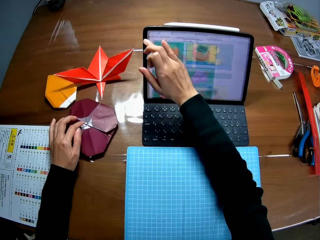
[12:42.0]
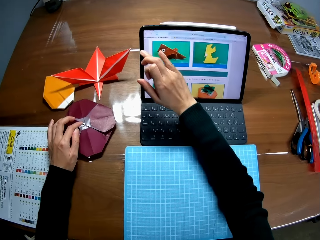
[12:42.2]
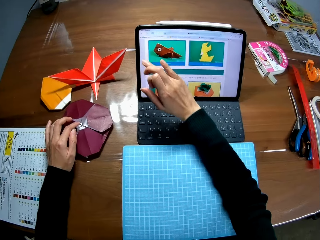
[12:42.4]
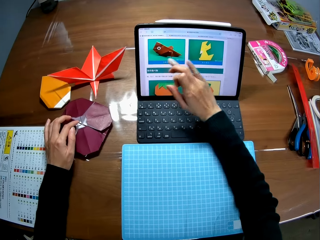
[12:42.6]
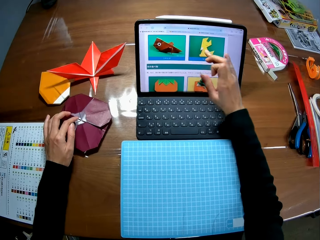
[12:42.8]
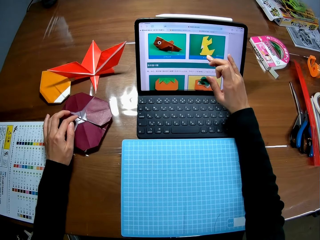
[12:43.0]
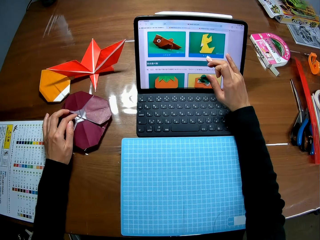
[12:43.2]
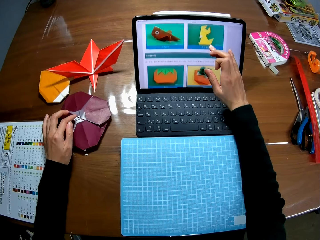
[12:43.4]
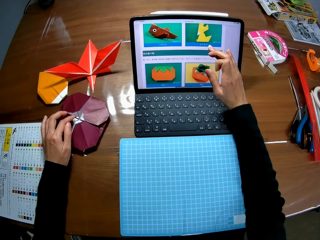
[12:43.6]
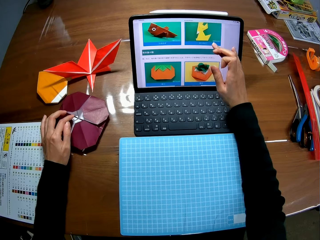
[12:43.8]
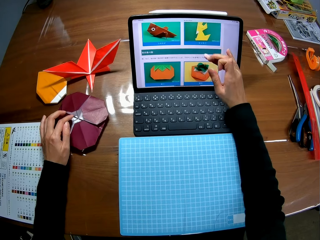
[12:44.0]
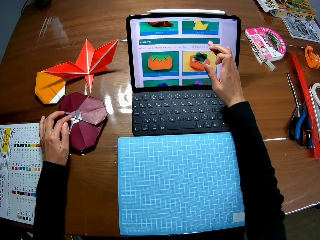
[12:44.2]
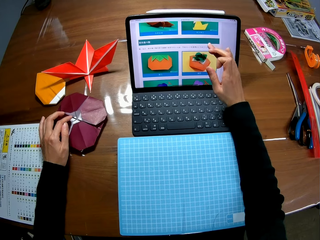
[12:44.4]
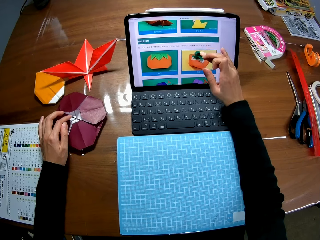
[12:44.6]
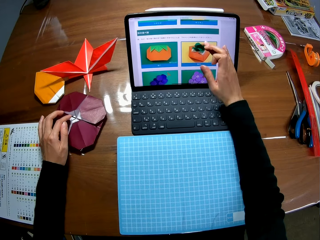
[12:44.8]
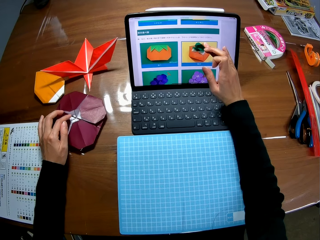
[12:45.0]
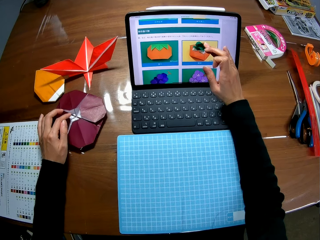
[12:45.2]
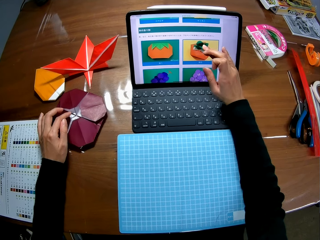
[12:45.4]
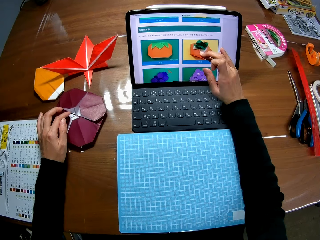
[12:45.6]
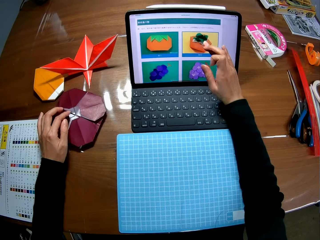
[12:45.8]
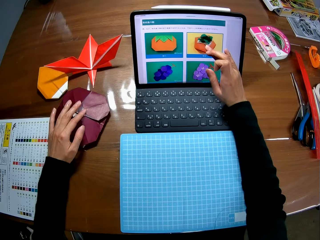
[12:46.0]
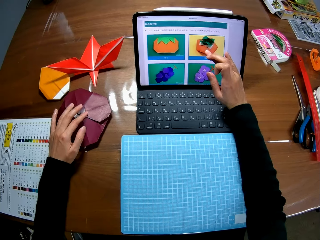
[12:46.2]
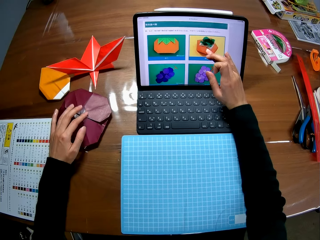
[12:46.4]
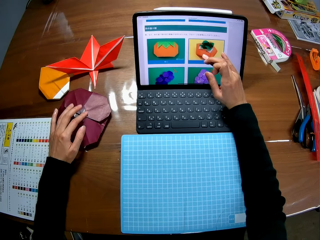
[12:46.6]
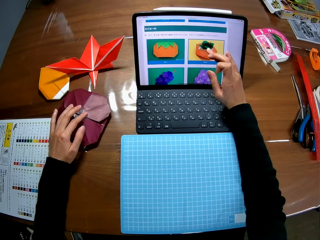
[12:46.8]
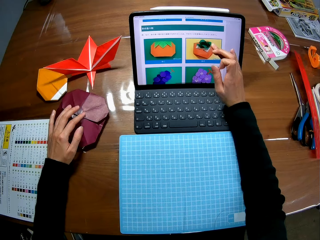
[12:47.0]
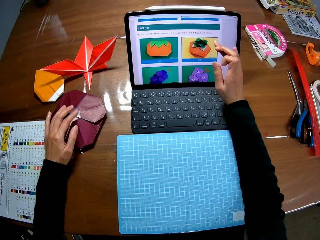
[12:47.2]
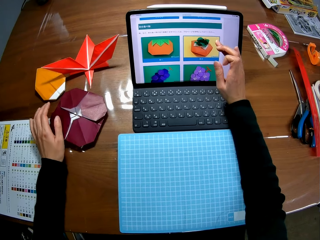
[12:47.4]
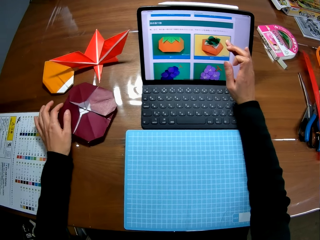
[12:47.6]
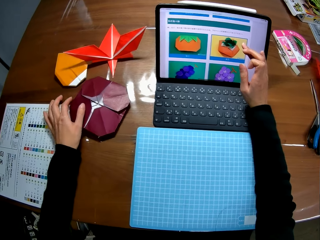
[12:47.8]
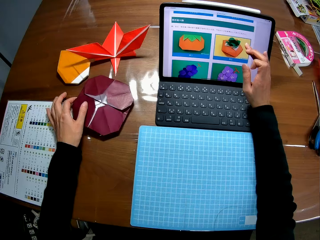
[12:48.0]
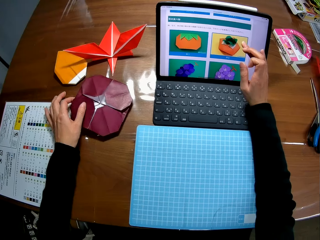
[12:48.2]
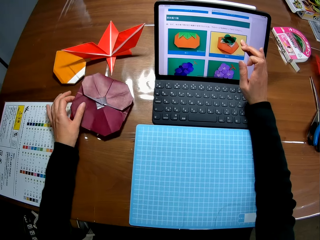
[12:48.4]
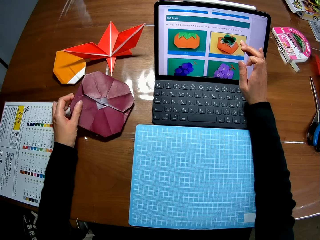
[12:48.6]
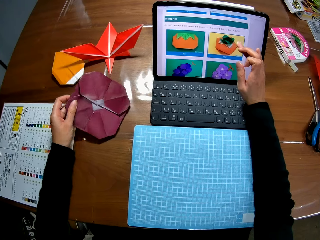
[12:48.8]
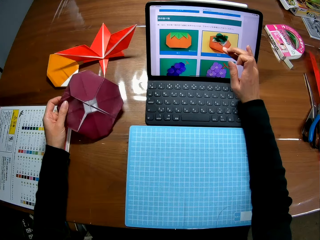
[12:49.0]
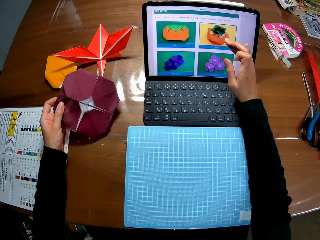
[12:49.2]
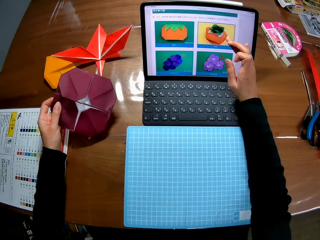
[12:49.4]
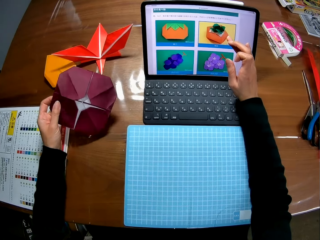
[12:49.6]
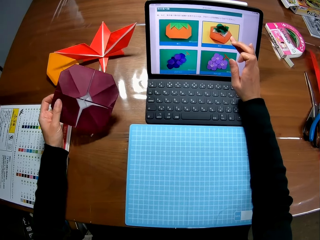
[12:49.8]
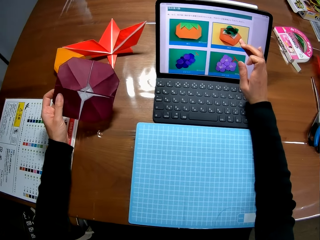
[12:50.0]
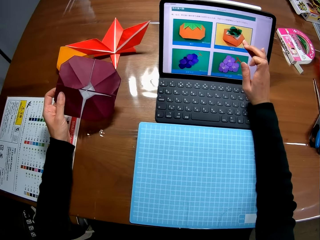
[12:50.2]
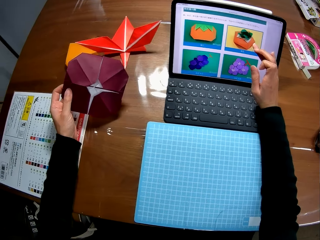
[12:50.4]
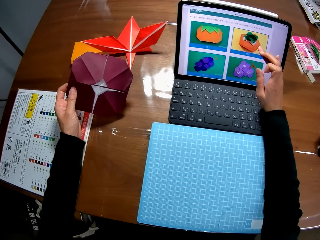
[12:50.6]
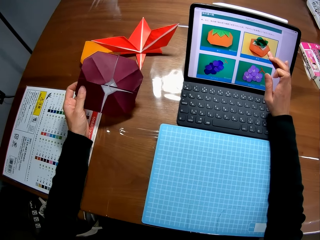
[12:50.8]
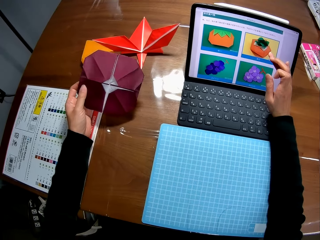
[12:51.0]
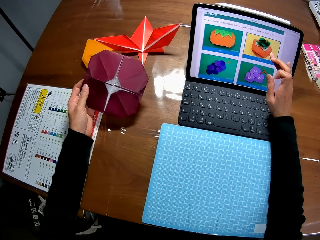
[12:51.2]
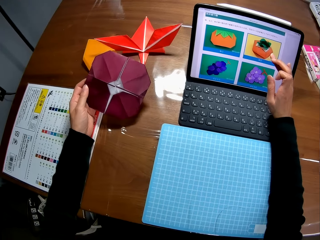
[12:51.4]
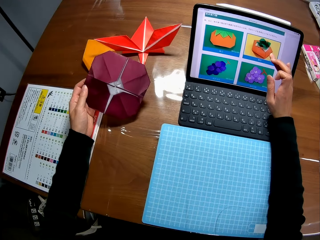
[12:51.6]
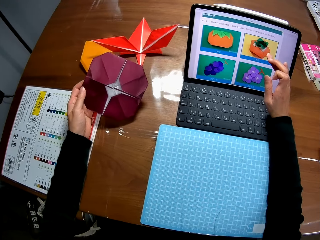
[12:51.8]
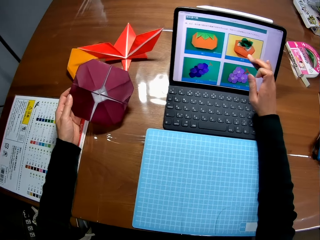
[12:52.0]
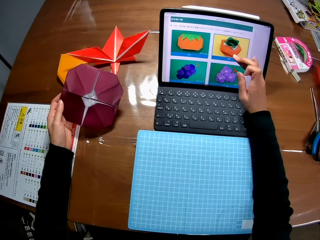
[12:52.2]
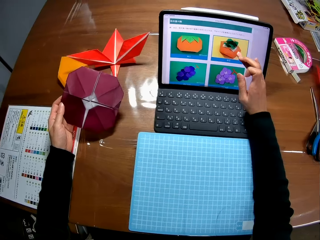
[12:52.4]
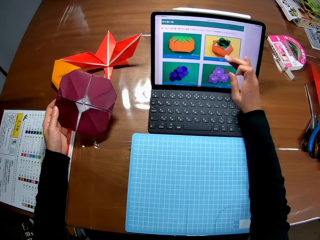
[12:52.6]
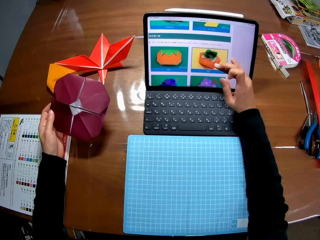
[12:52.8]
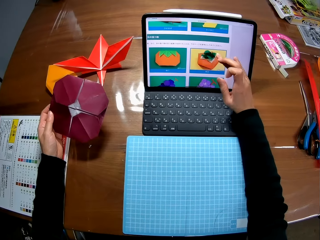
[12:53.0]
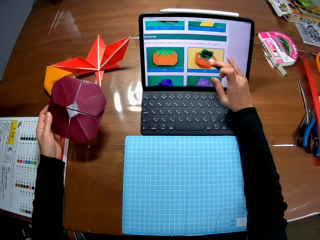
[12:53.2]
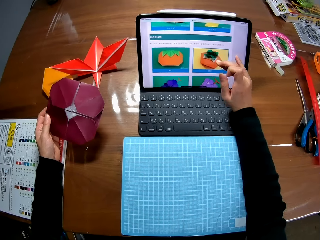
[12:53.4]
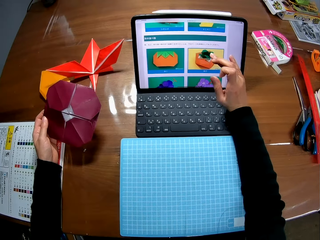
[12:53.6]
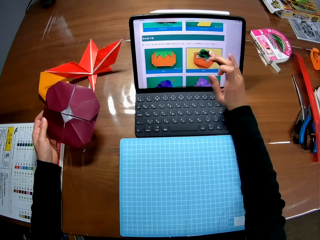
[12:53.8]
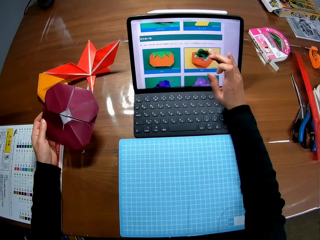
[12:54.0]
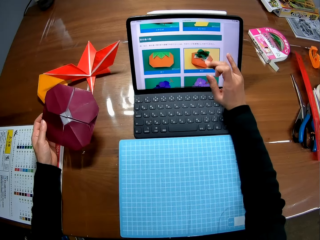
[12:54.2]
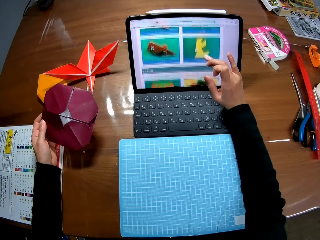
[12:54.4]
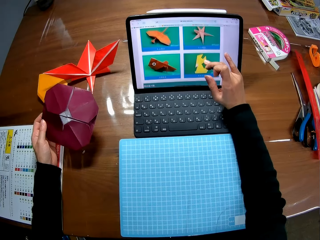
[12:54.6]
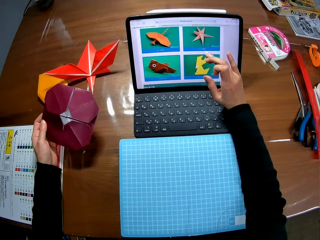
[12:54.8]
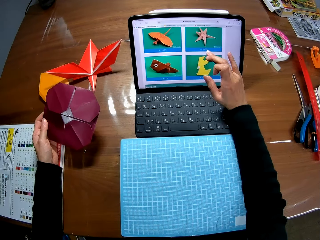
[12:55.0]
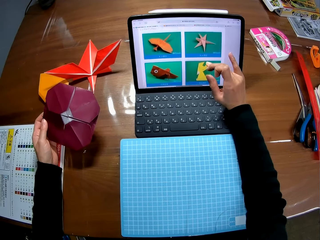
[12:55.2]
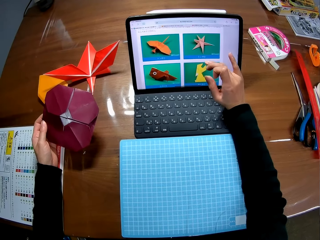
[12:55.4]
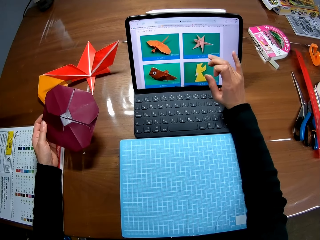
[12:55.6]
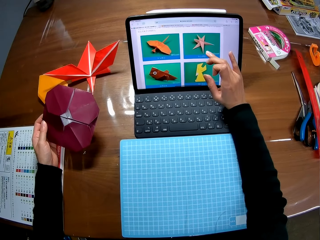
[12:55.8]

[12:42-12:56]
The camera wearer picks up the paper. They hold the model pyramid. They touch the screen. They make a search on the computer. They pause touching the screen. They continue touching the screen.

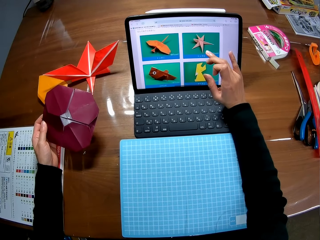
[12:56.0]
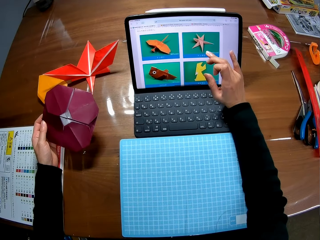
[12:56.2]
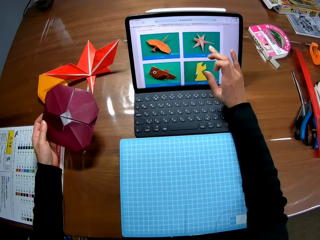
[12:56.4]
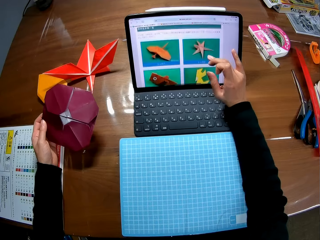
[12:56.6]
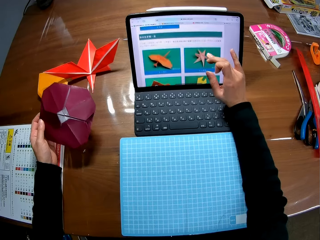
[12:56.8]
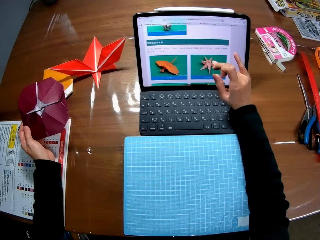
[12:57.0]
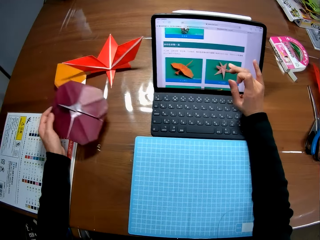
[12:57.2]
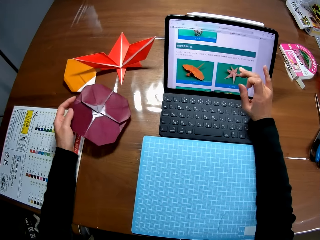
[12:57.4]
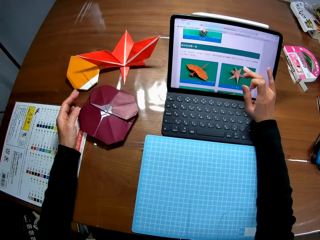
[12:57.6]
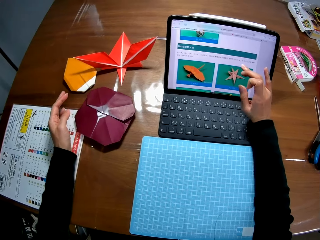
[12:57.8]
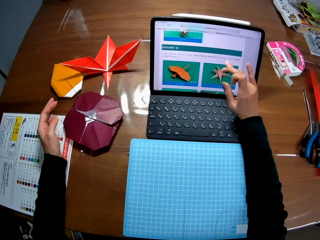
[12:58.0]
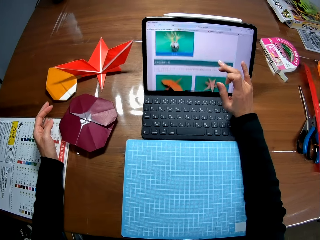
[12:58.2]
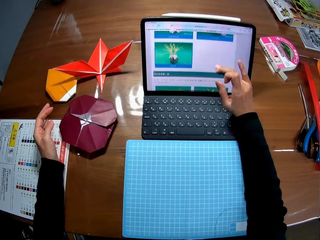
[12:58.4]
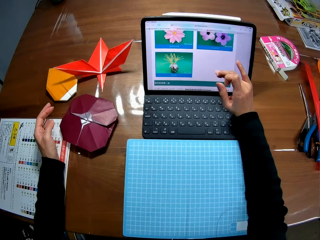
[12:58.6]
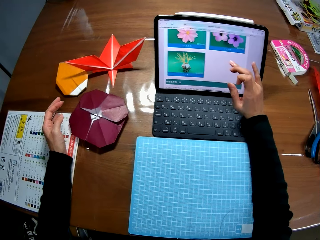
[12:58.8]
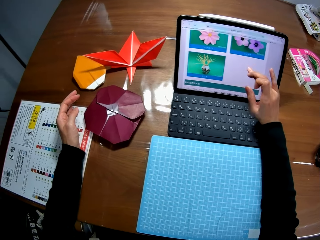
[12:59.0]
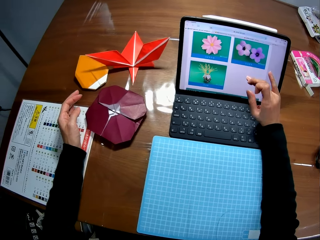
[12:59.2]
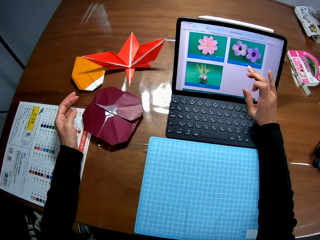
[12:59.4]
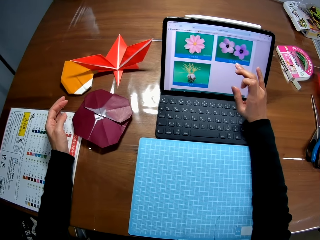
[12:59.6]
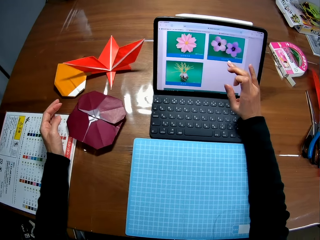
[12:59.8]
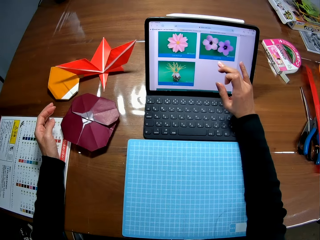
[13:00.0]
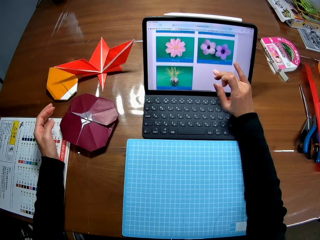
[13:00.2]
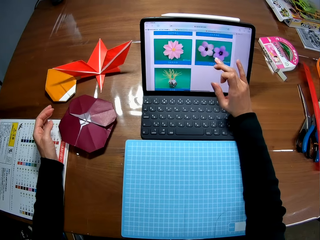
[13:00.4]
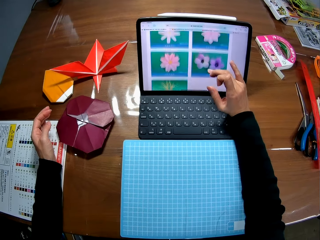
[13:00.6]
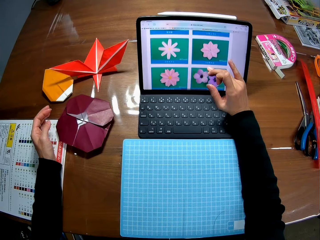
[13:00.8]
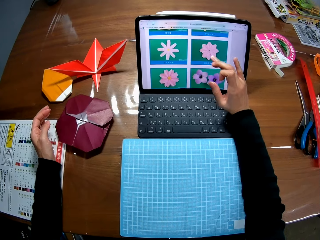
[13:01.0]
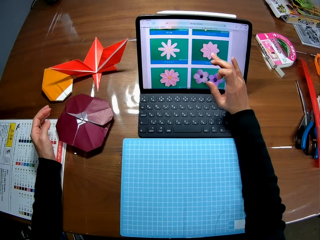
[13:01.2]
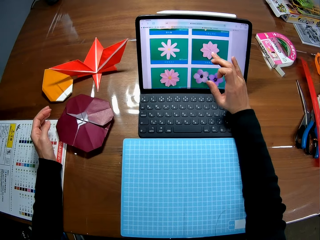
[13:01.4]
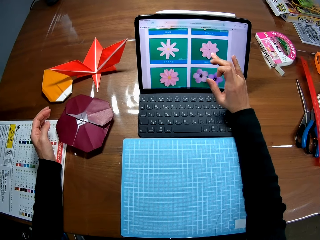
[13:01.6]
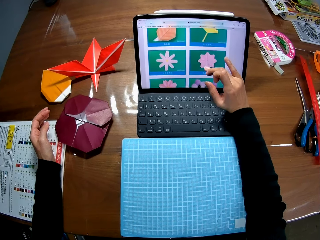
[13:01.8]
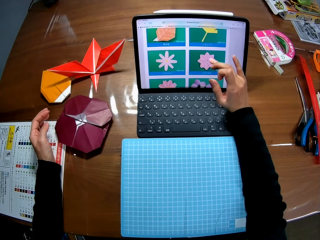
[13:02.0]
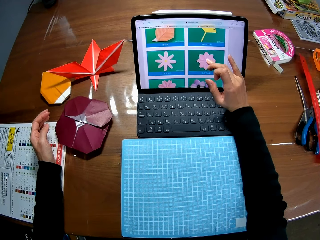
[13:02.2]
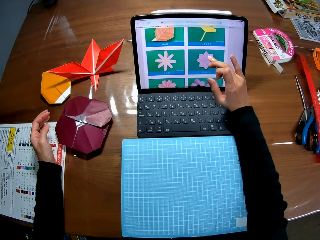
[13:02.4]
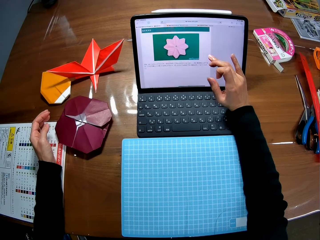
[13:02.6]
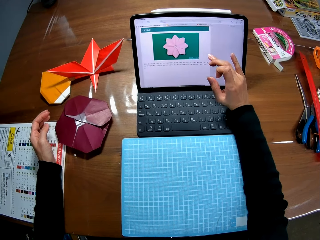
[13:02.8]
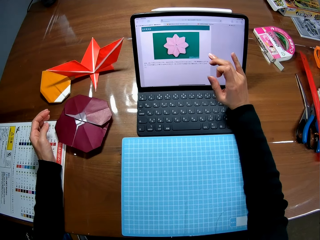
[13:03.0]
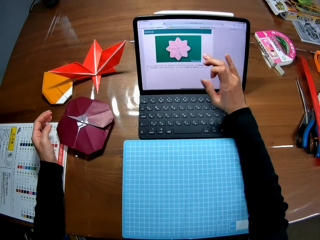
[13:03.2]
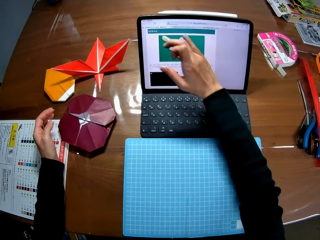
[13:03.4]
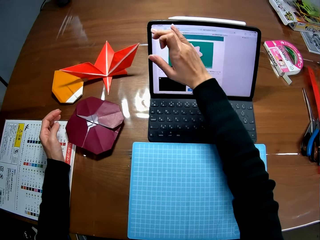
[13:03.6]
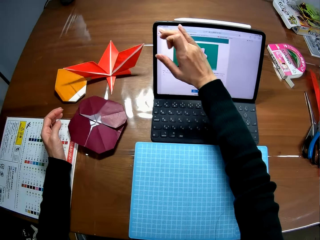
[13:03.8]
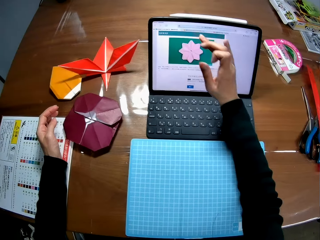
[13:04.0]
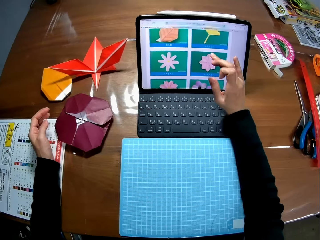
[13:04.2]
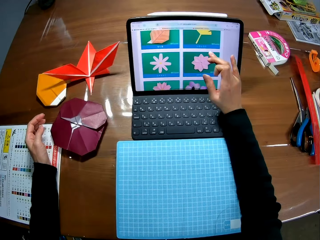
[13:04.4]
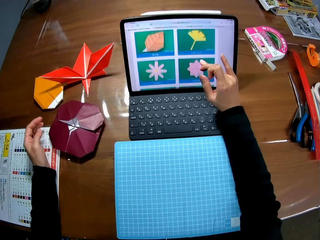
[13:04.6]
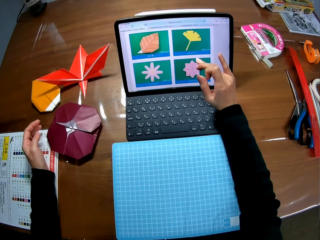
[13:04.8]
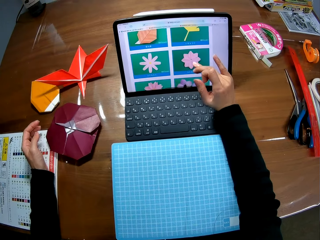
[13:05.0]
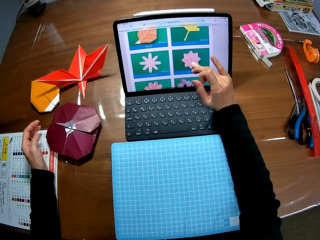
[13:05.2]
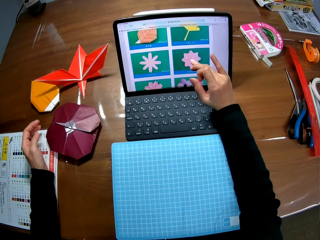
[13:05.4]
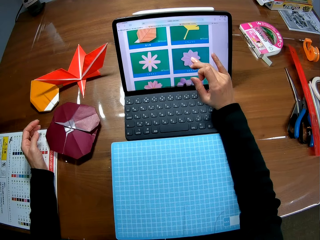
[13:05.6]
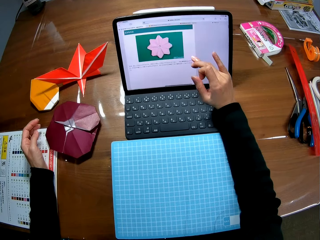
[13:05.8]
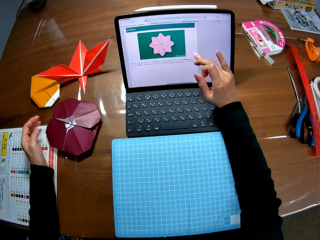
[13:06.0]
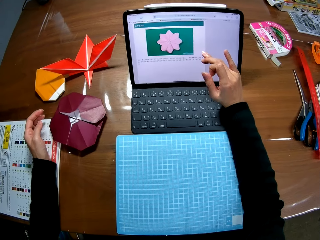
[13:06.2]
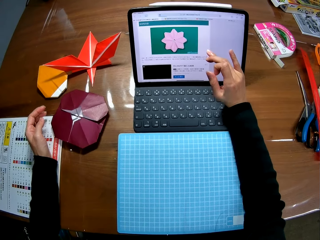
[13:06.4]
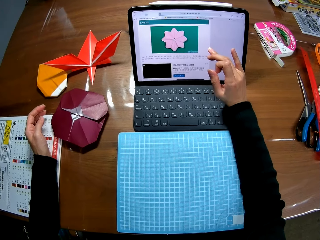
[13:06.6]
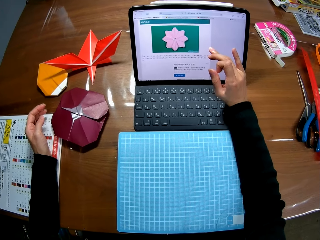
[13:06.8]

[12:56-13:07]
The camera wearer places the model pyramid on the table. They drop the paper on the table. They make a search on the computer. They touch the screen. They pick an image on the computer.
